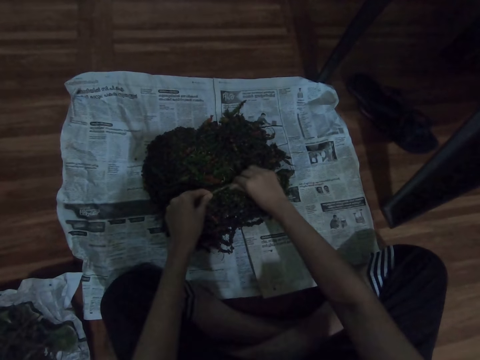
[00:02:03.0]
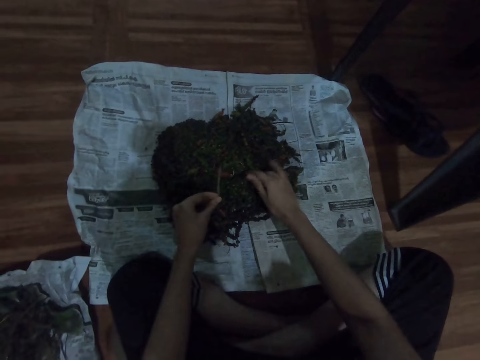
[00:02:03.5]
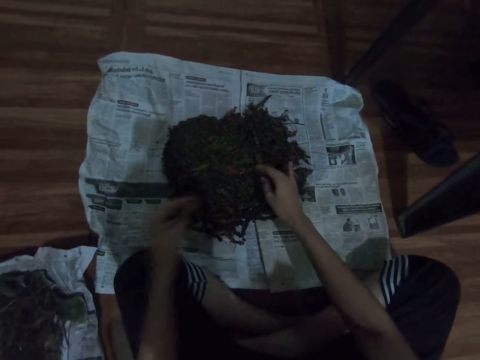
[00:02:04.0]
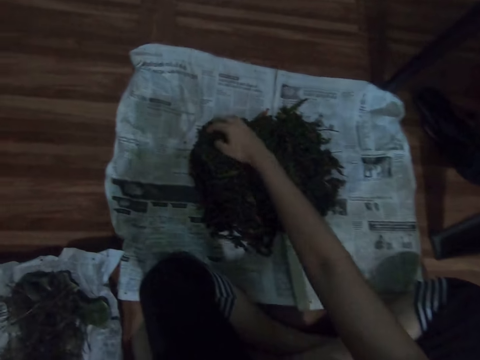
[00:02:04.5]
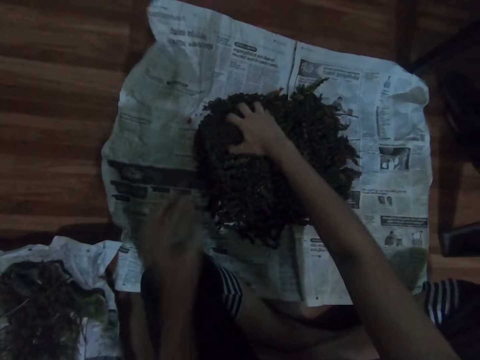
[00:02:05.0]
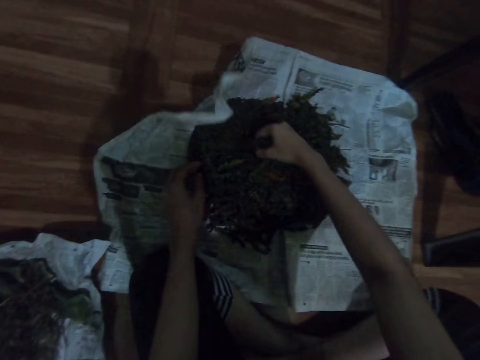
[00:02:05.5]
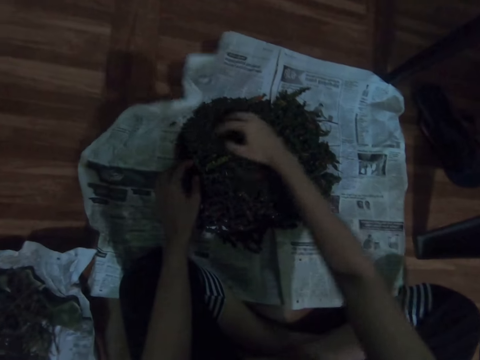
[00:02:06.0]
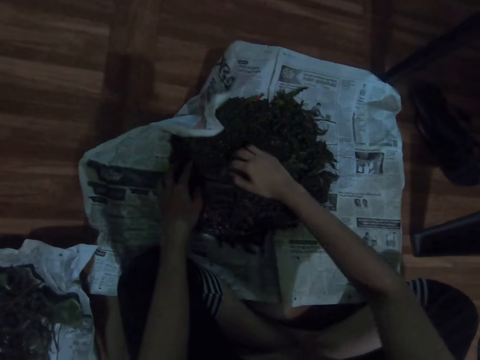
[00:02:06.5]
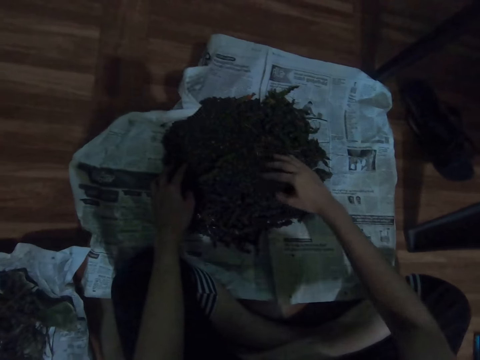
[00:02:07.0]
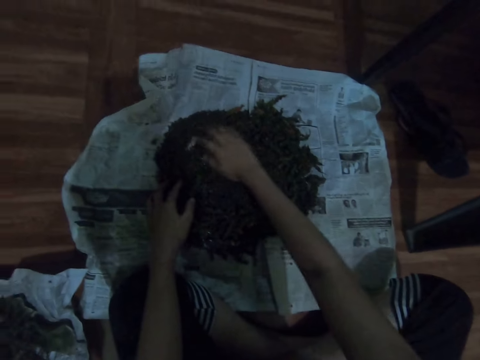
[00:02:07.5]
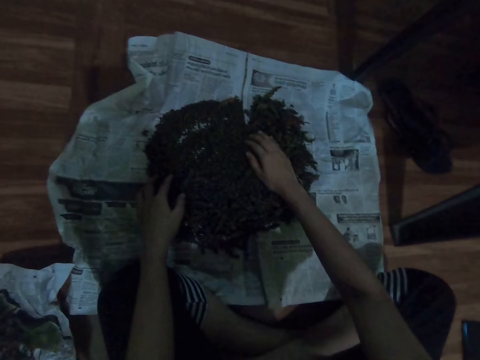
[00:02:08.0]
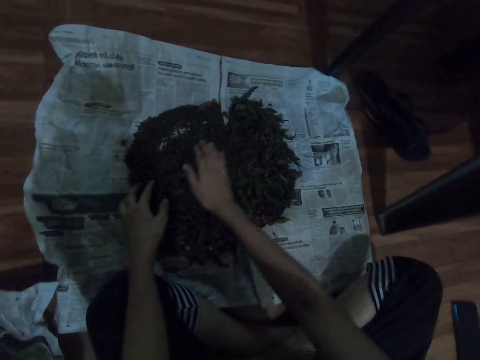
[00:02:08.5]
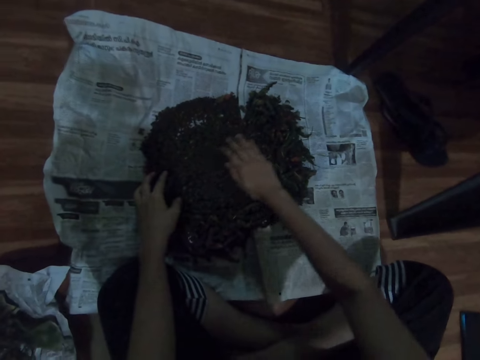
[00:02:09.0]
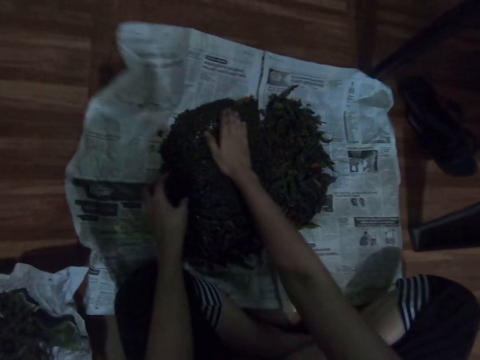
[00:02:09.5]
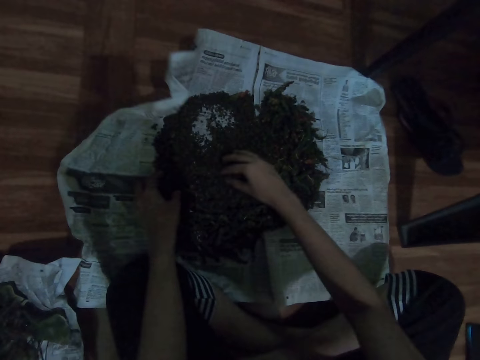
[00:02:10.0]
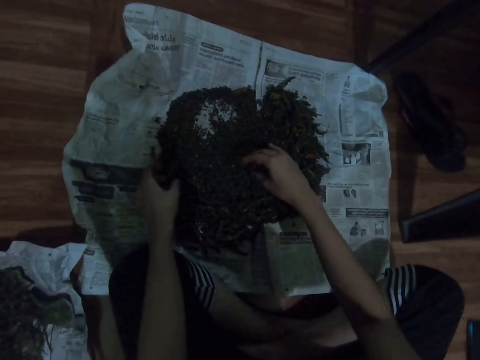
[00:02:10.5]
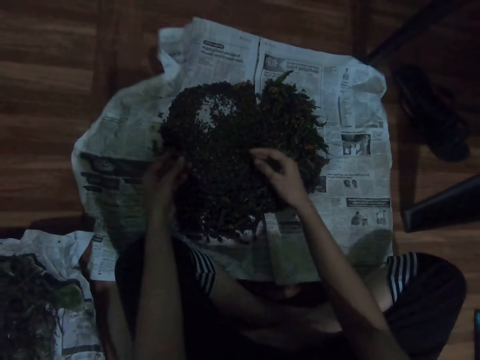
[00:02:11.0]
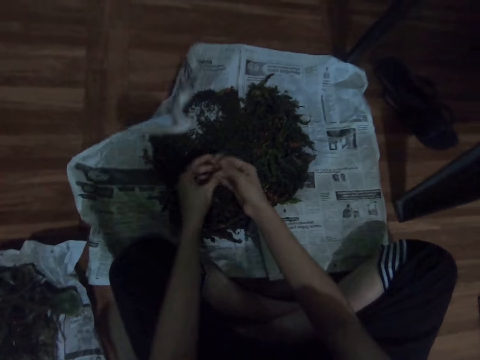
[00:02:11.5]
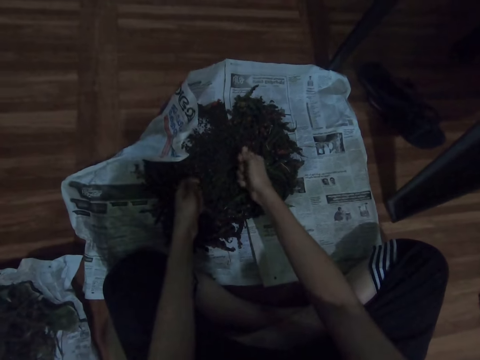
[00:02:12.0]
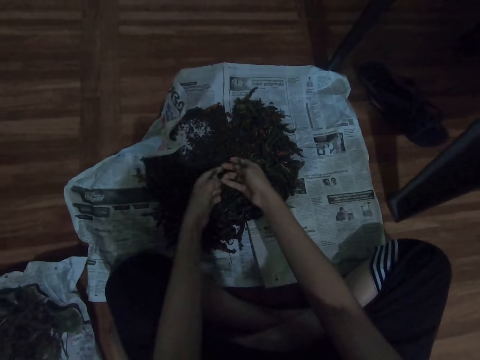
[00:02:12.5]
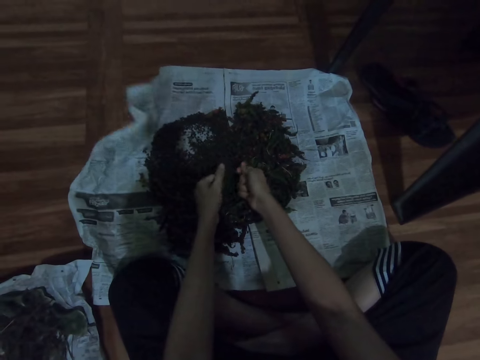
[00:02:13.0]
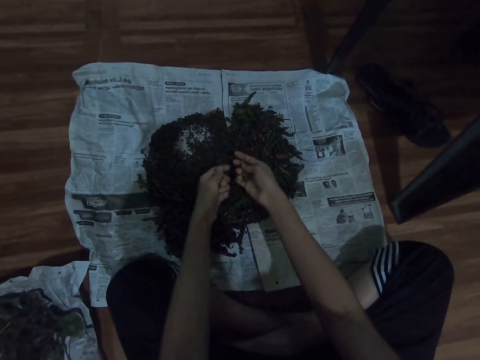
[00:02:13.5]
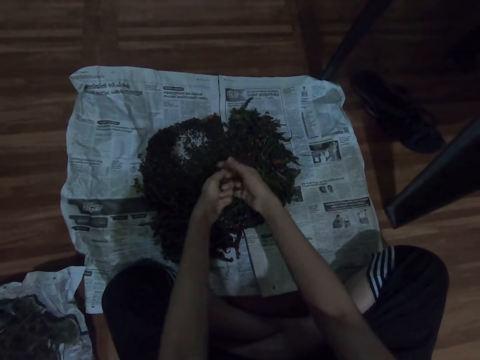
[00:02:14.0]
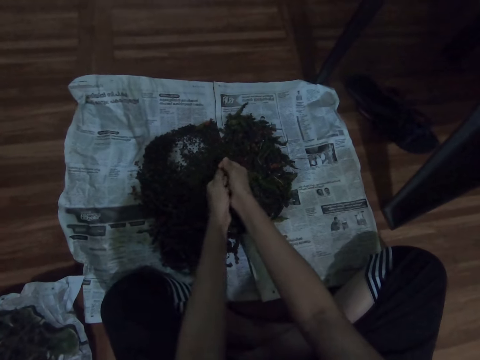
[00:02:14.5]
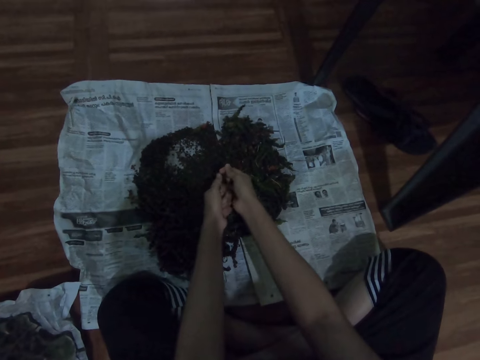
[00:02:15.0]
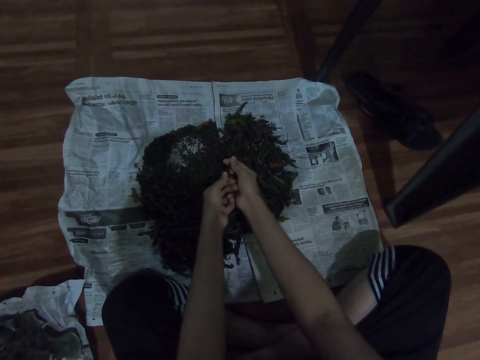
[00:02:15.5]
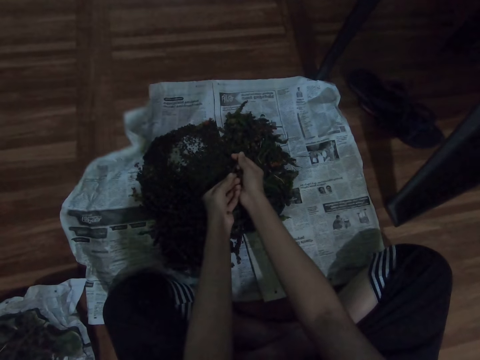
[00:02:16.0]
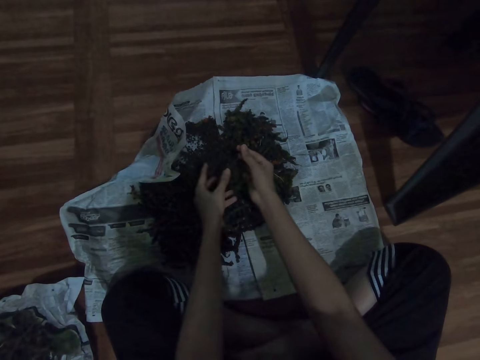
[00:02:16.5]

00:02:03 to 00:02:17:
The camera wearer places the sticks on the other magazine on the floor. They gather the food together. They separate the herb on the magazine on the floor. They pick another herb from the magazine on the floor. They prepare the food. They shred herbs.

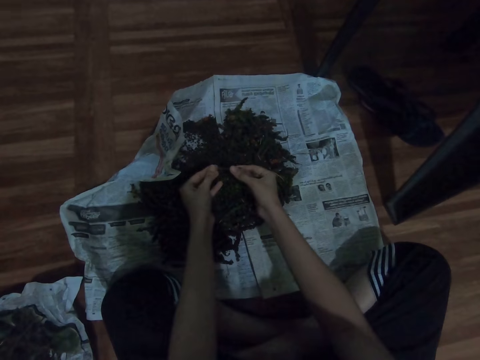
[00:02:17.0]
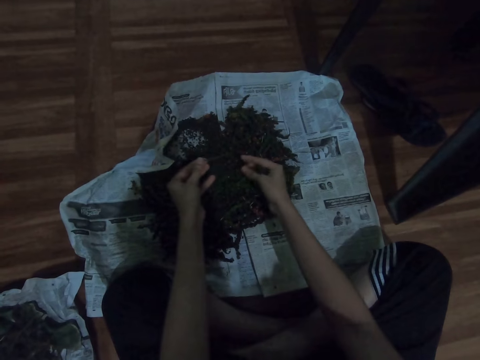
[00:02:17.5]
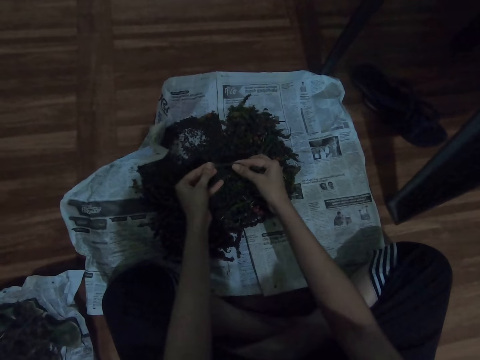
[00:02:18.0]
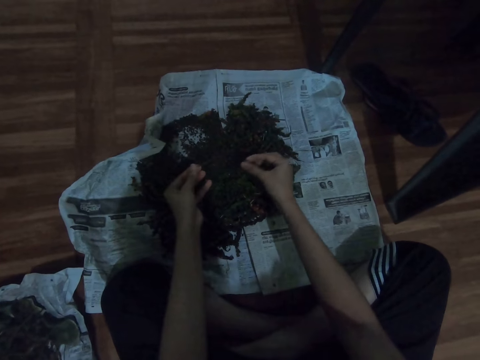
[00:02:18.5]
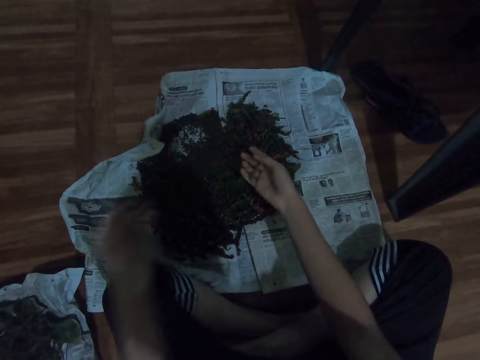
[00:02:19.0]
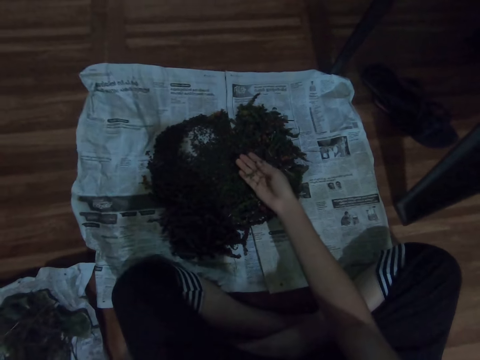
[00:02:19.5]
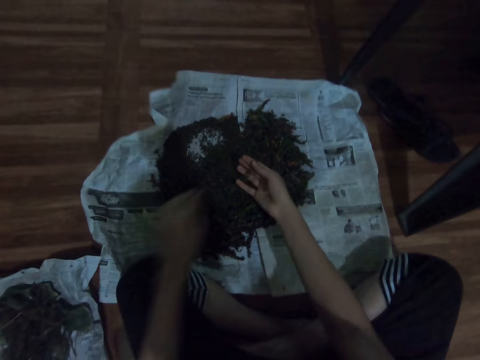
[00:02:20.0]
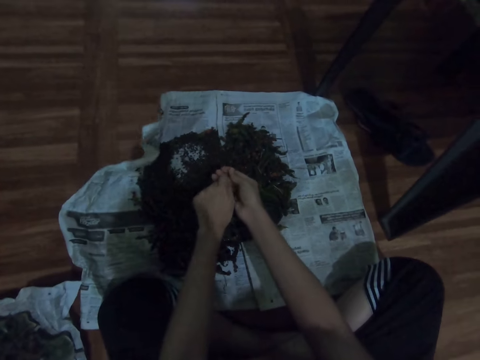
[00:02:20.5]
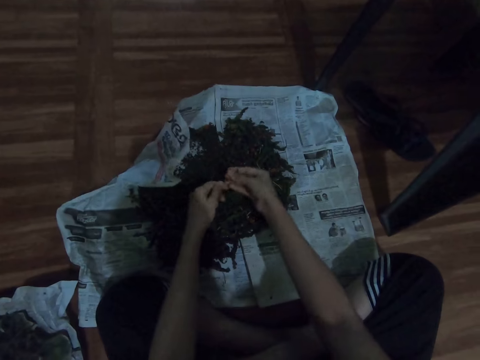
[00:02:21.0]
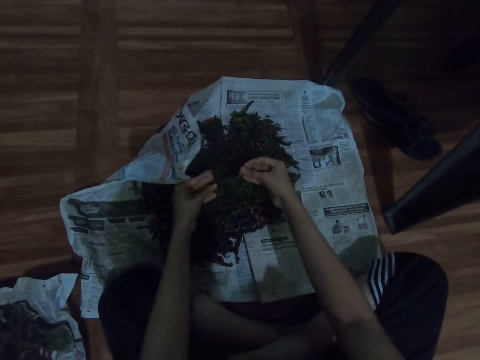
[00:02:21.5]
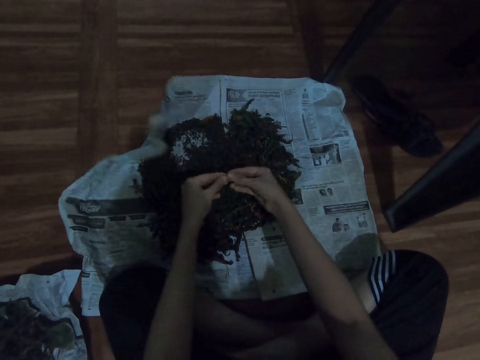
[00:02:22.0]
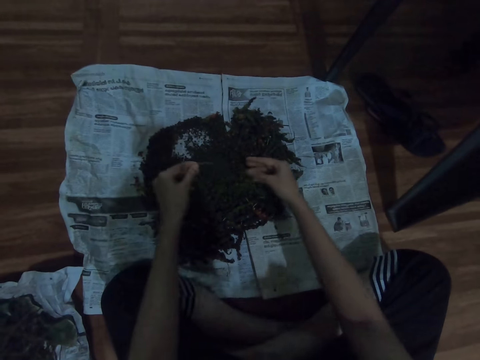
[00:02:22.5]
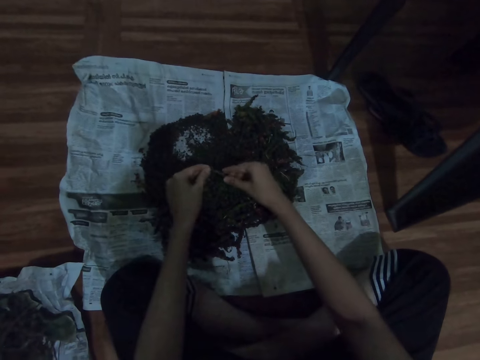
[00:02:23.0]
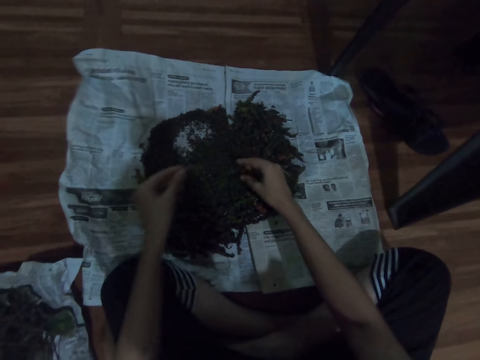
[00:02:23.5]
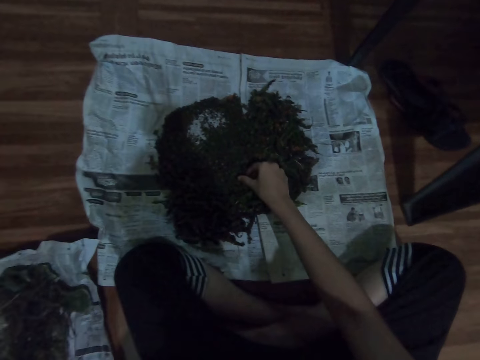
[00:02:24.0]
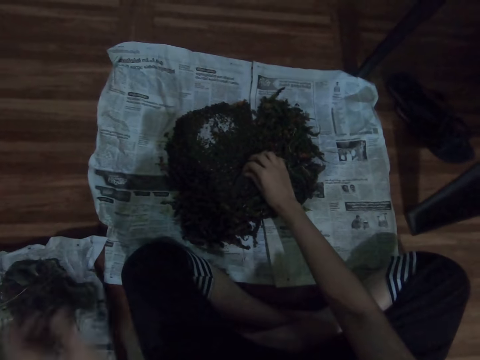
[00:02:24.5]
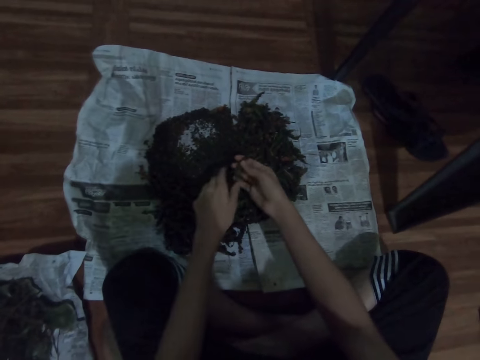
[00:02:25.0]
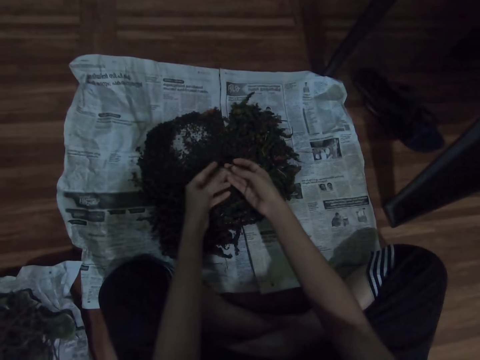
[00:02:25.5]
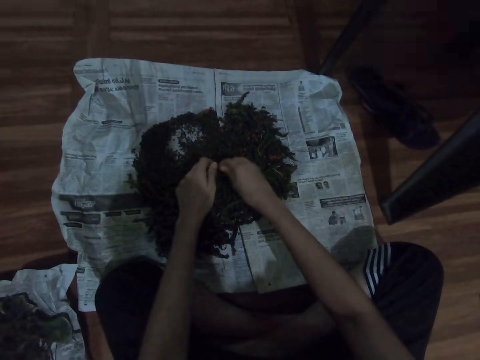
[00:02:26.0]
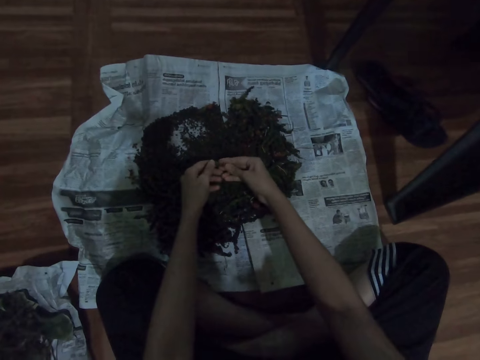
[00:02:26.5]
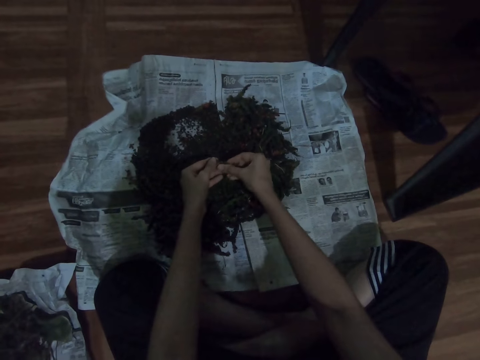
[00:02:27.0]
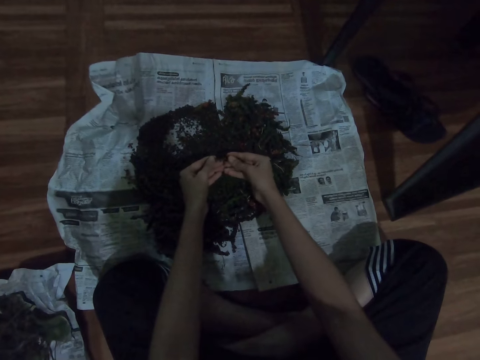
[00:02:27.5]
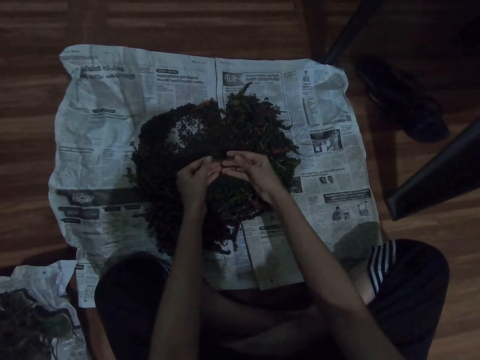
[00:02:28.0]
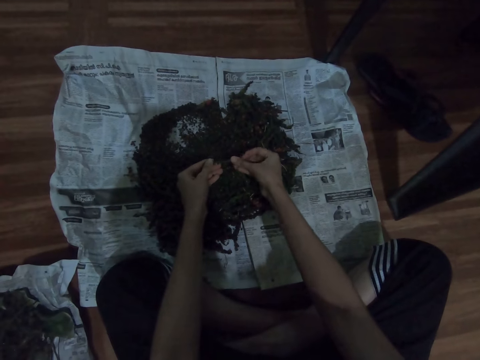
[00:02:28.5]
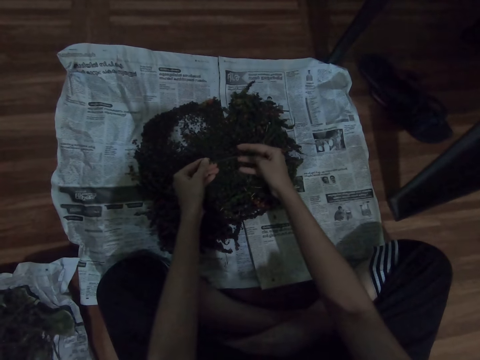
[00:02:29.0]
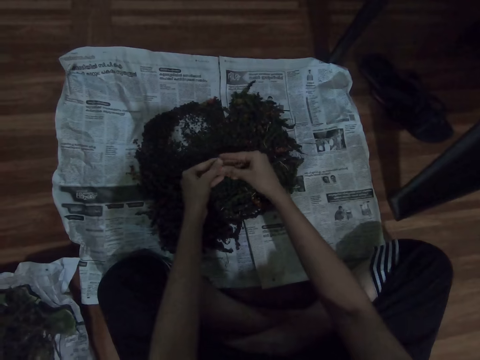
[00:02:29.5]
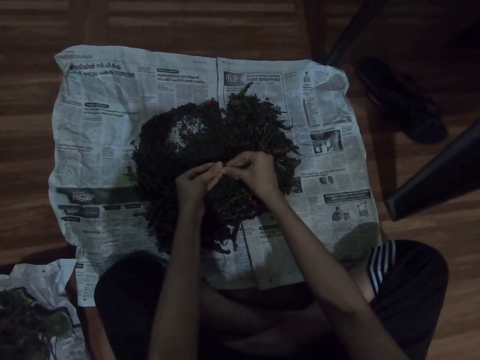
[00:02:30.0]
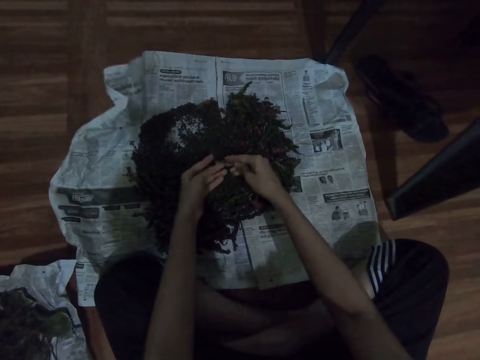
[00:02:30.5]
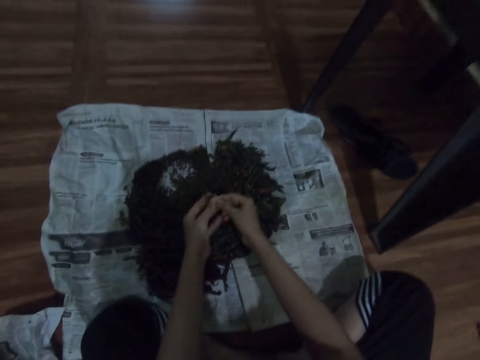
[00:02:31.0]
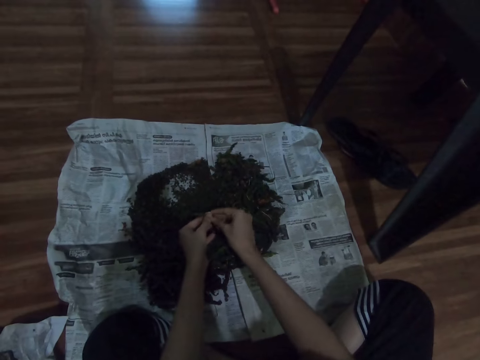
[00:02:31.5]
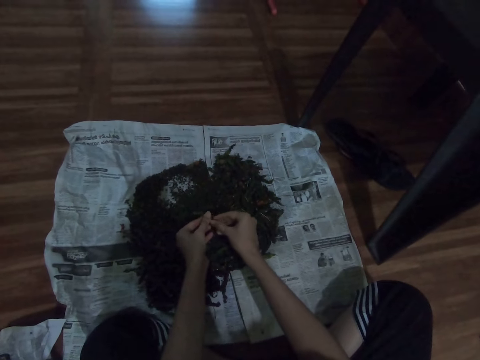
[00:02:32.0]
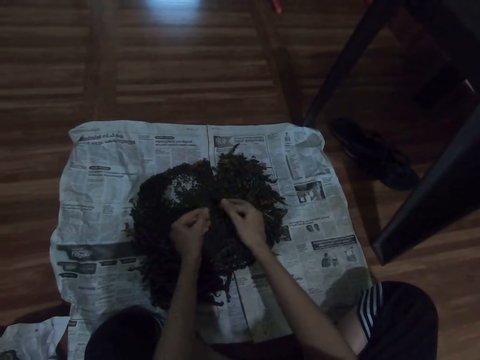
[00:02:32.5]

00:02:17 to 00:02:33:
The camera wearer places the sticks on the other magazine on the floor. They shred herbs. They place the sticks on the other magazine on the floor. They pick another herb from the magazine on the floor. They shred herbs.
